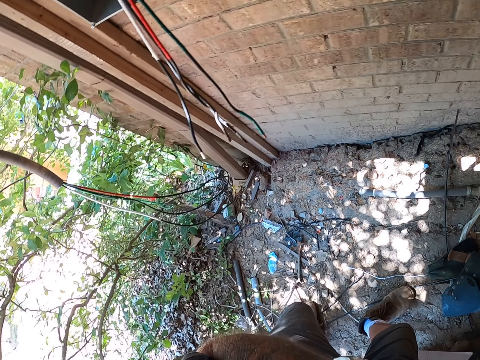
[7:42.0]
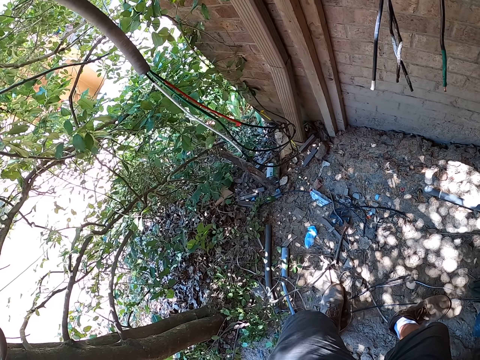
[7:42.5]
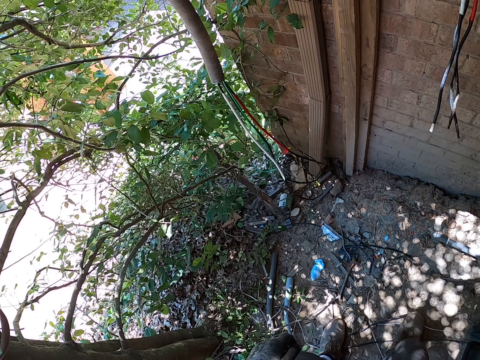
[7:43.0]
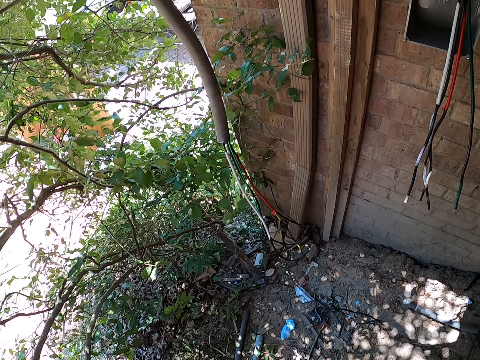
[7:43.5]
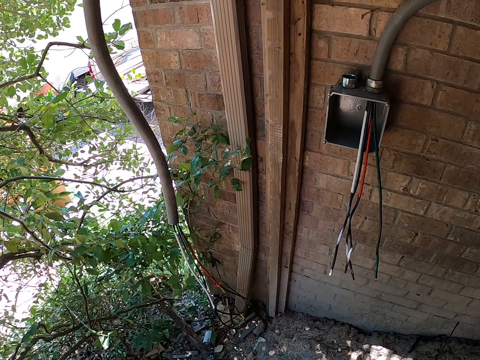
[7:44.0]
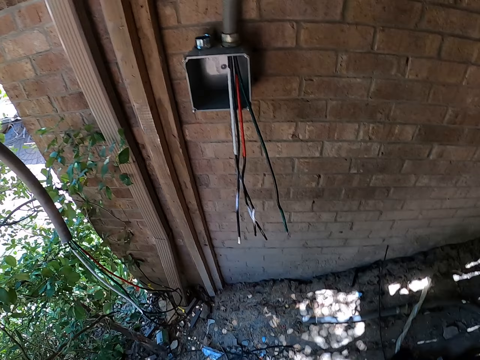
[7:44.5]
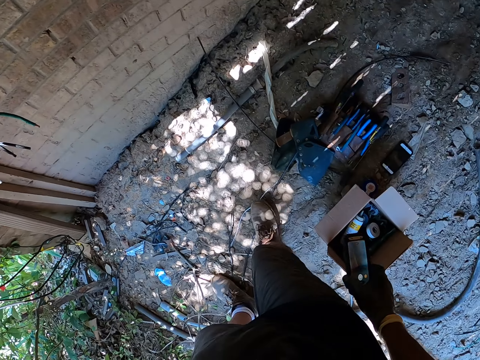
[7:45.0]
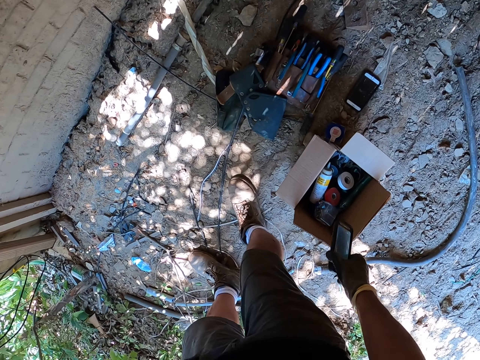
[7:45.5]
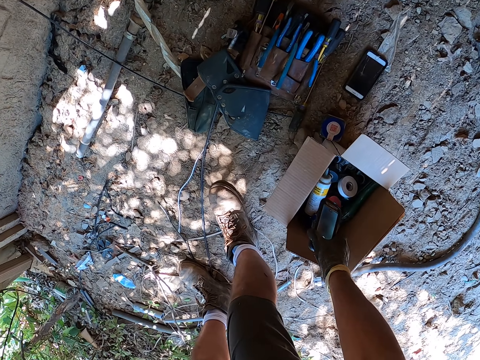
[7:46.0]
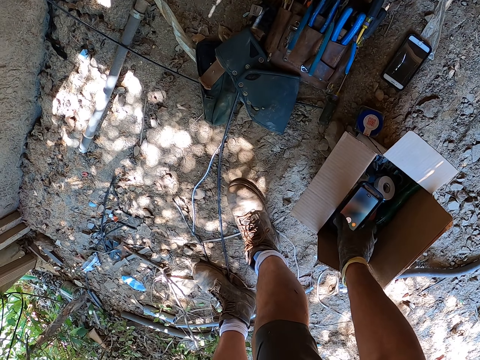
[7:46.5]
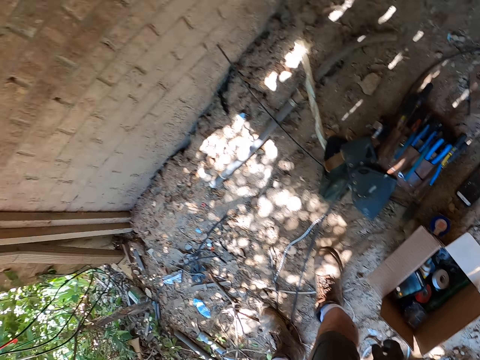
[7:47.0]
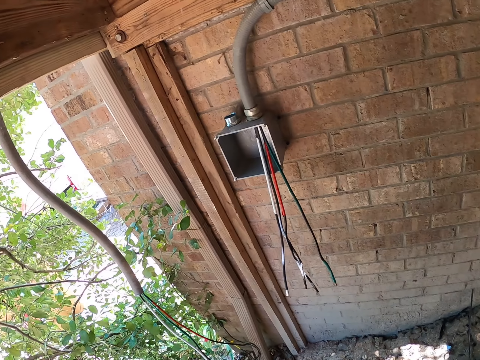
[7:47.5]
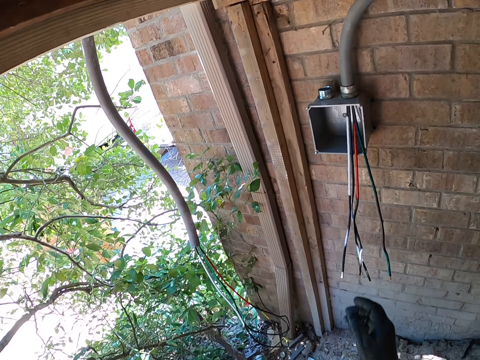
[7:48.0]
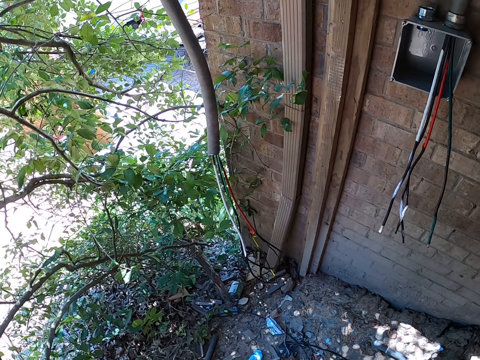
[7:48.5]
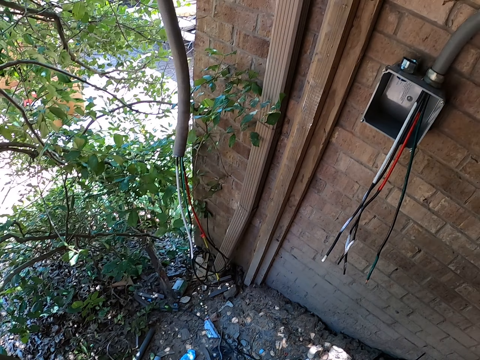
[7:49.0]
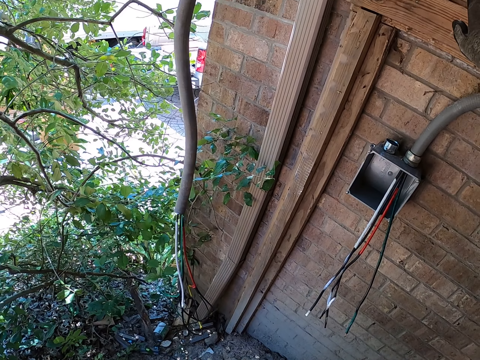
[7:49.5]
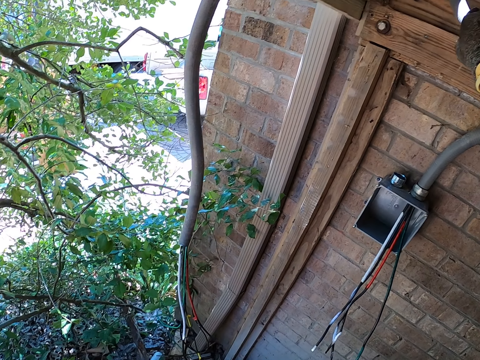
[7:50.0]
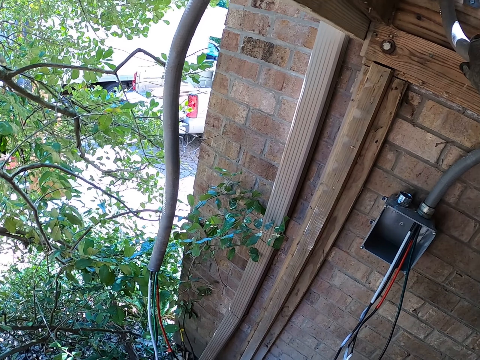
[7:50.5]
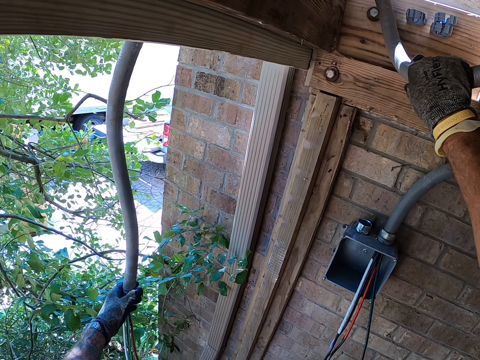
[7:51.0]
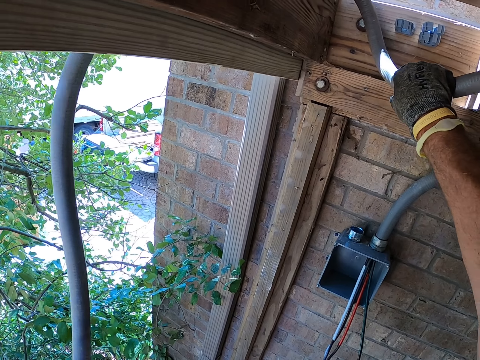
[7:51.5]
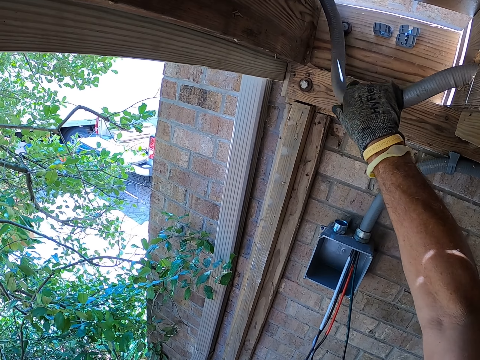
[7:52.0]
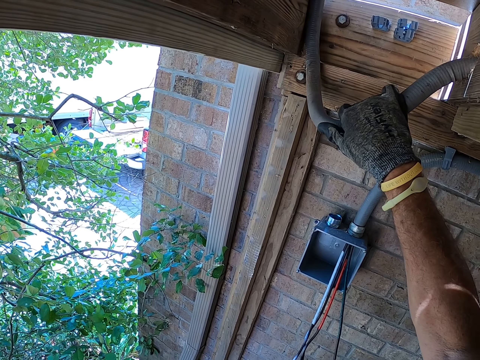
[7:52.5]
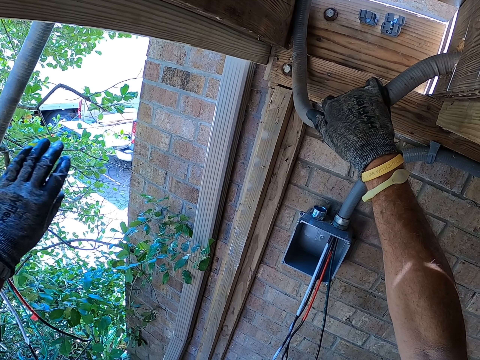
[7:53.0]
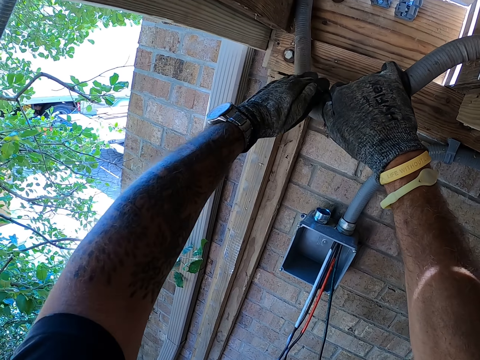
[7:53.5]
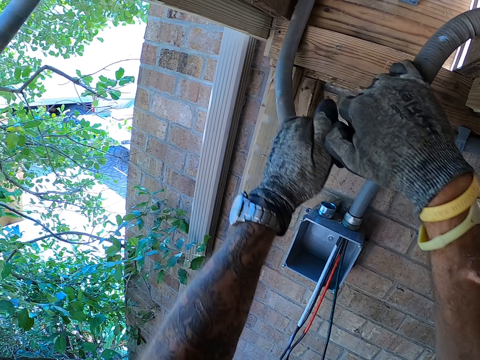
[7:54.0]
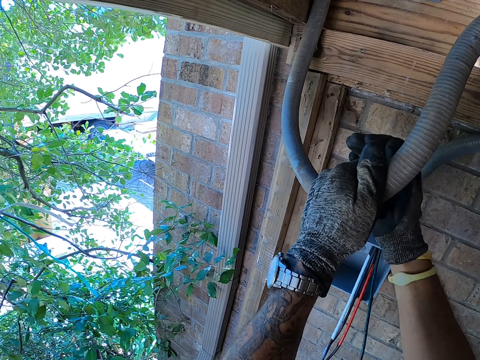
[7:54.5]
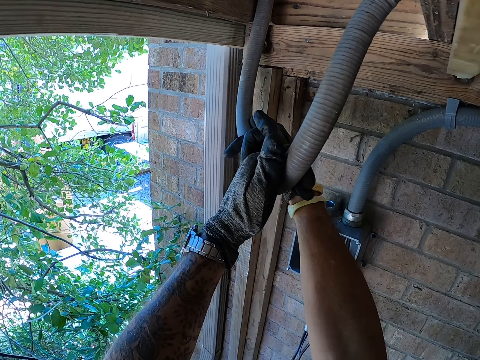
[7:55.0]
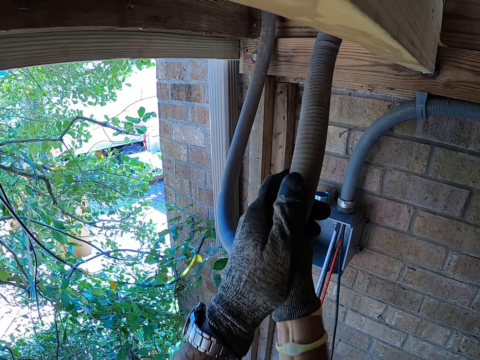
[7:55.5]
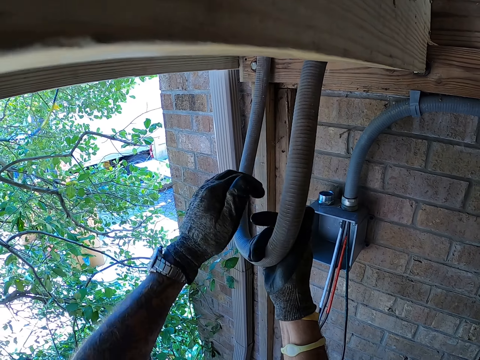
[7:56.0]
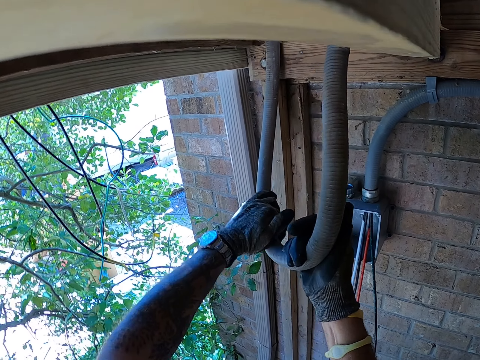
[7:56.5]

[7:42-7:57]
The camera wearer looks around. They put the phone in the box. They look around. They hold the wire pipe. They pull the wire pipe.

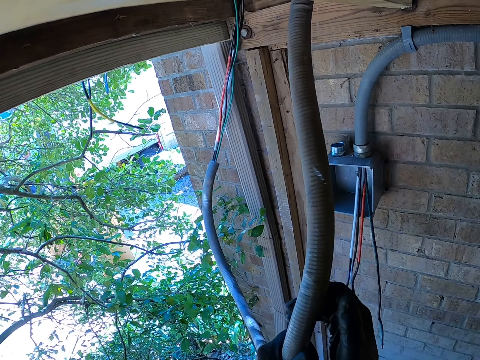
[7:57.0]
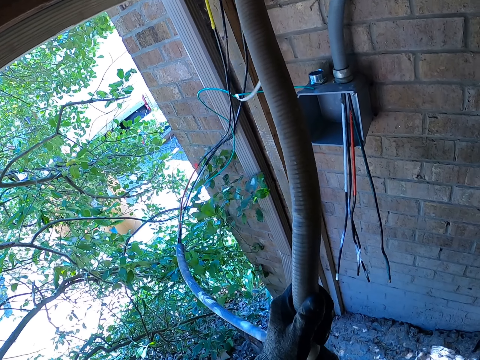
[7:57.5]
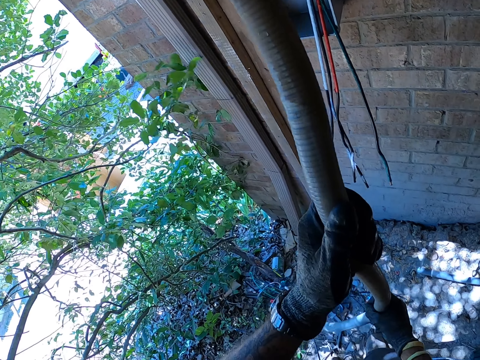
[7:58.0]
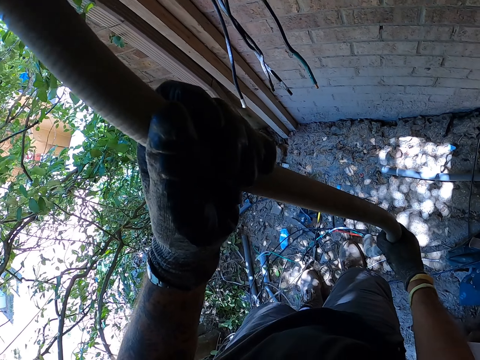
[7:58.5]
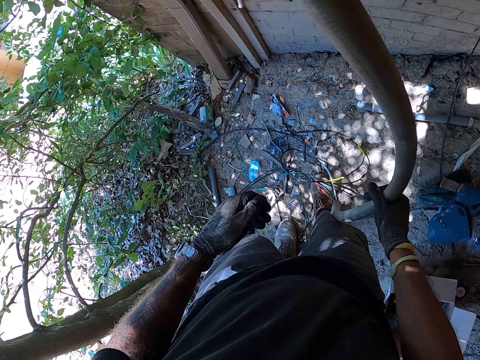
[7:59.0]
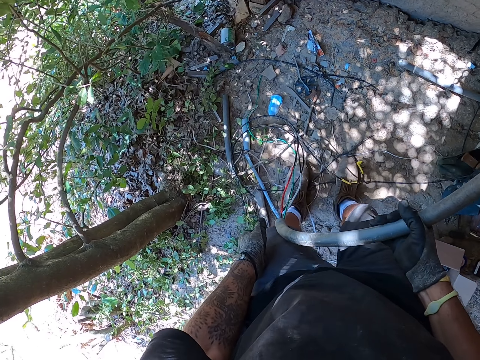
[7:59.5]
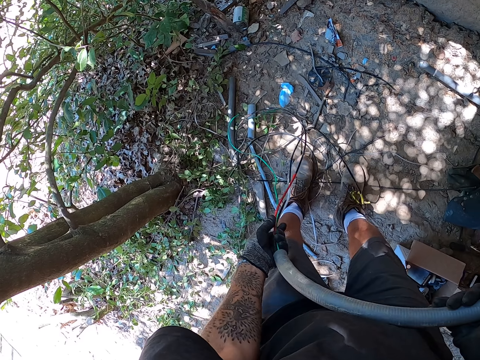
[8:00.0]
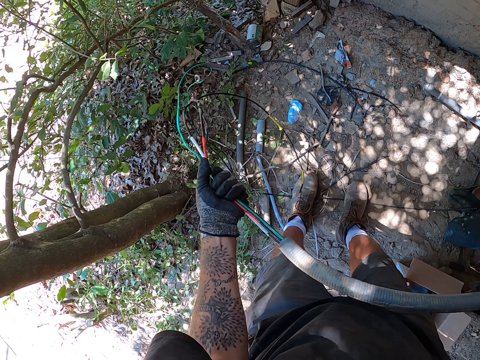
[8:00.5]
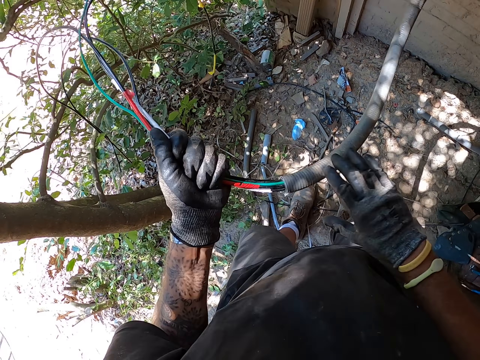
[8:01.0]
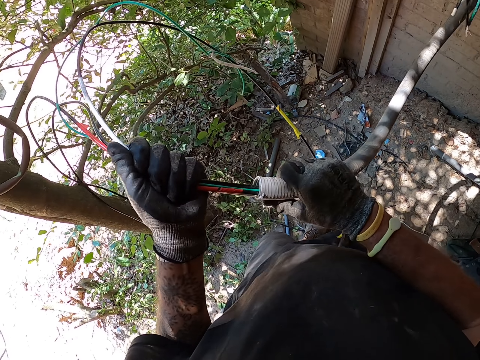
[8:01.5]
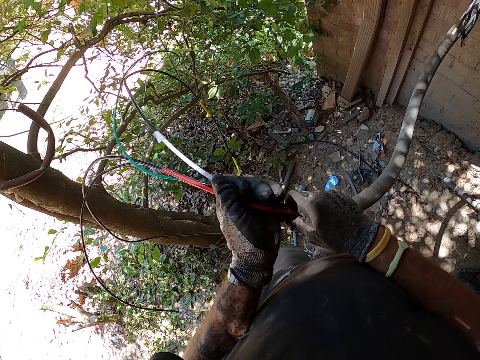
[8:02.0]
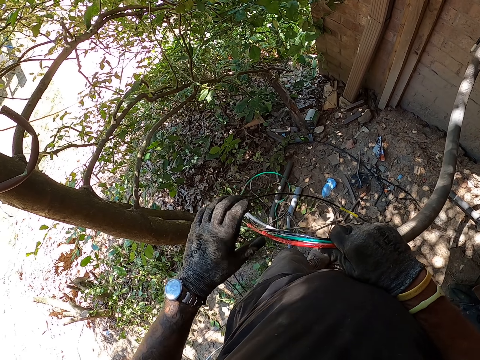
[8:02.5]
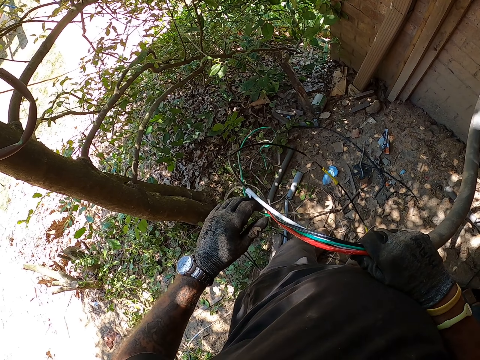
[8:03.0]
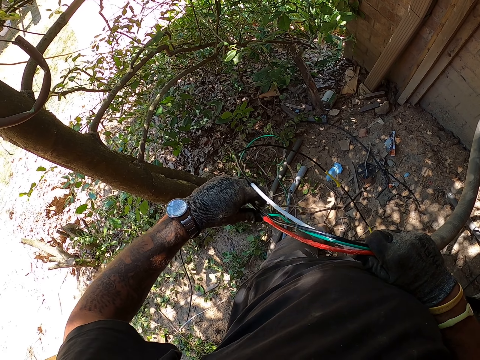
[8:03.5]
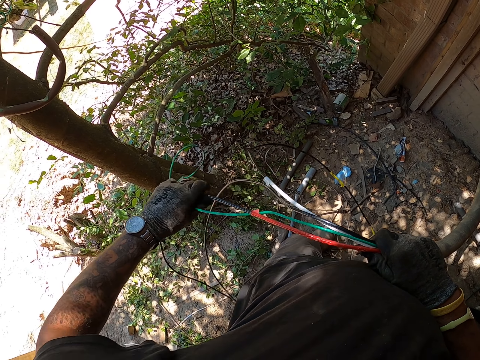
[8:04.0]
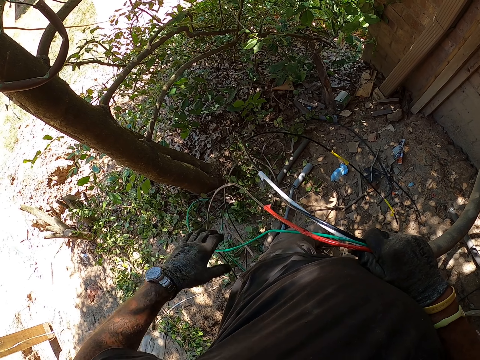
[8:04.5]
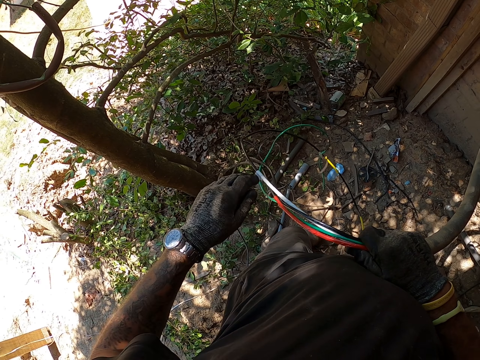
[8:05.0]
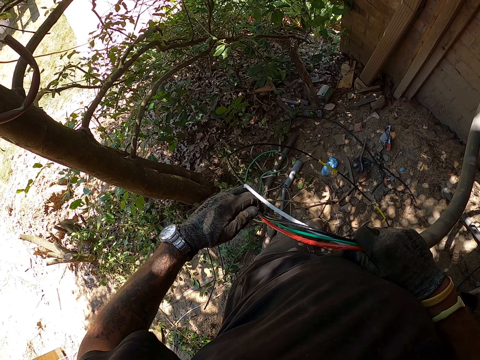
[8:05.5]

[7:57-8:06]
The camera wearer holds on the wires. They straighten the cables.

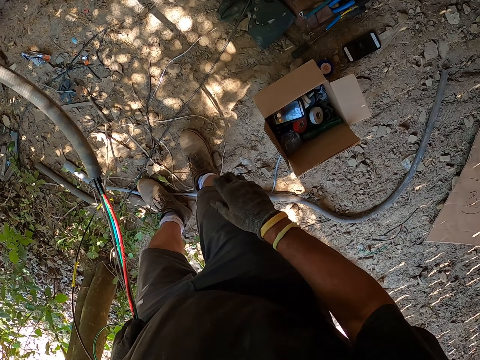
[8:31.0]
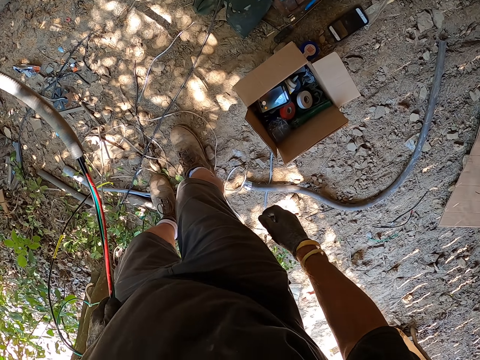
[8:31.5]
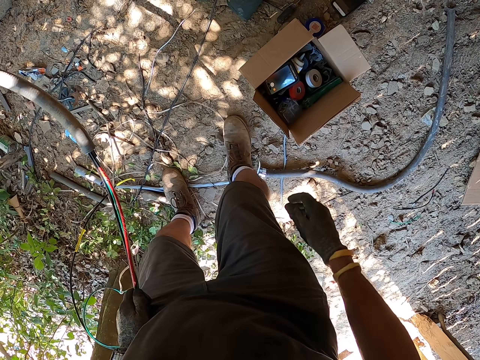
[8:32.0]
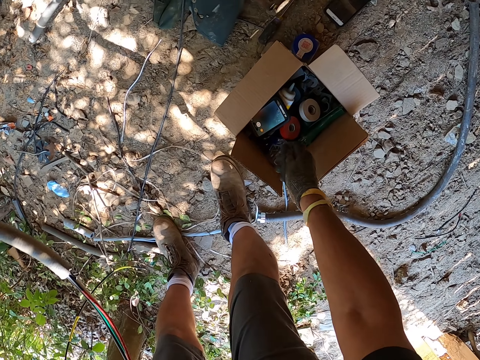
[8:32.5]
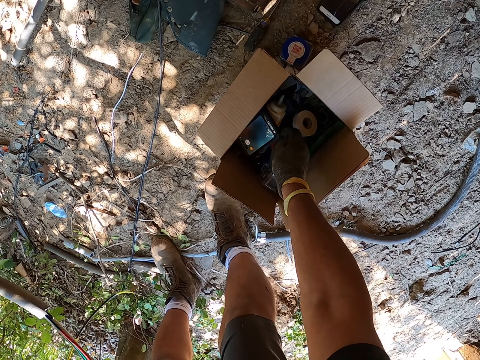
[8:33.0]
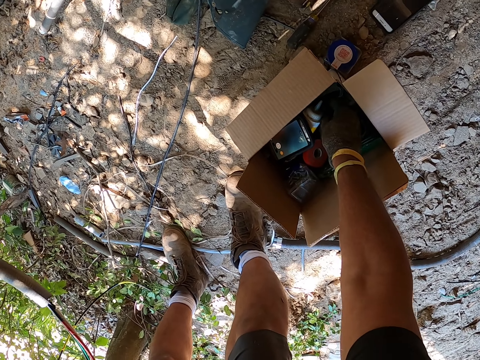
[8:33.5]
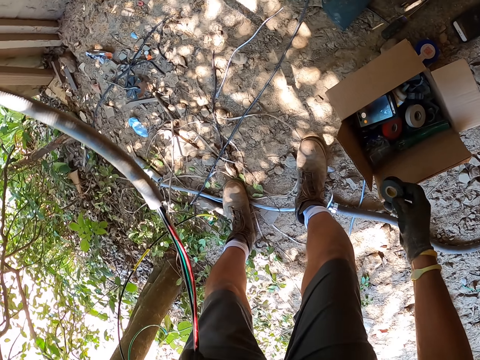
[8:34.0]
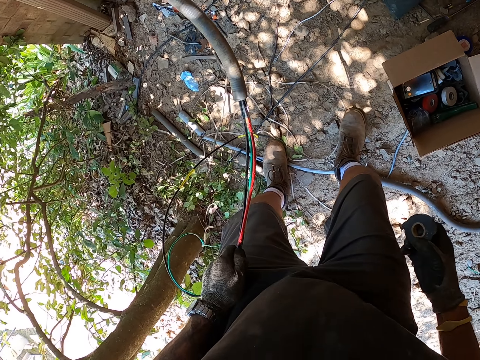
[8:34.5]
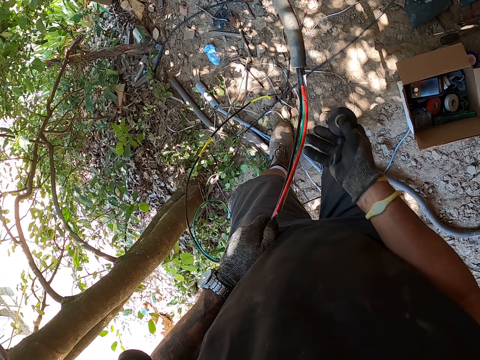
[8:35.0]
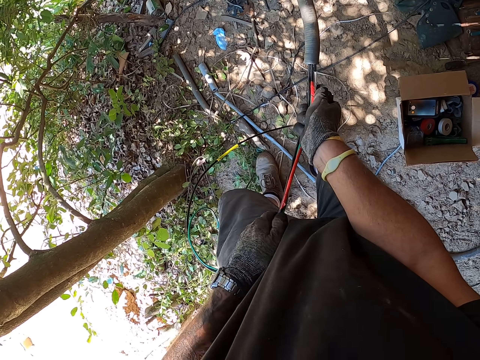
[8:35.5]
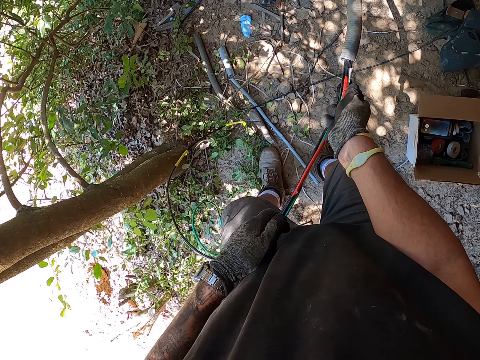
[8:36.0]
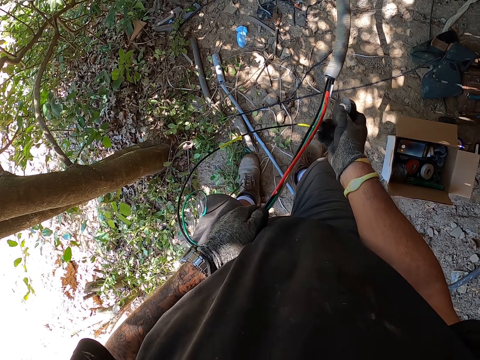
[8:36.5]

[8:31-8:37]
The camera wearer picks the black tape.
